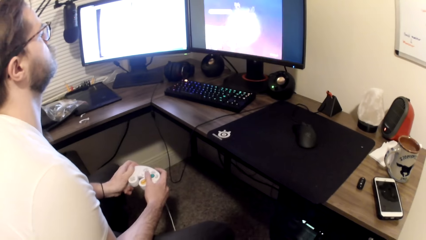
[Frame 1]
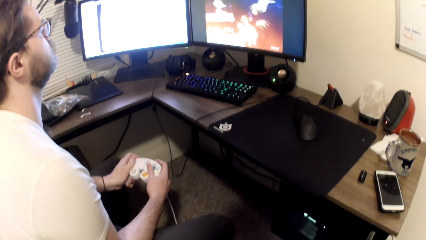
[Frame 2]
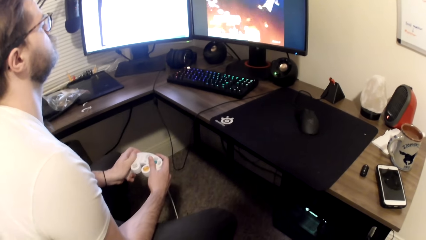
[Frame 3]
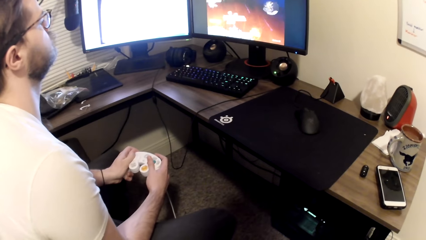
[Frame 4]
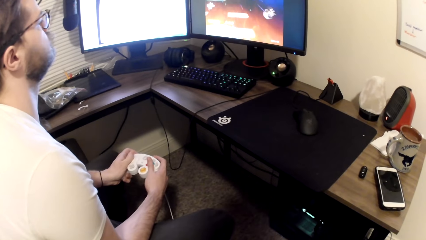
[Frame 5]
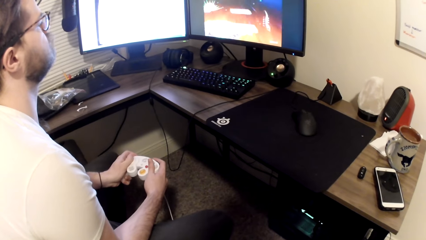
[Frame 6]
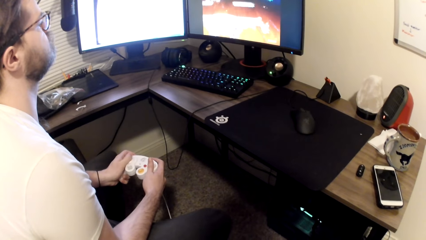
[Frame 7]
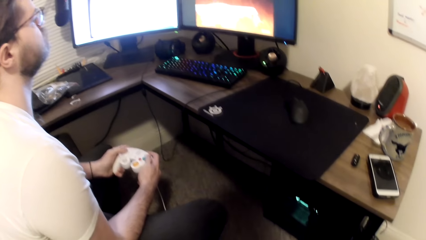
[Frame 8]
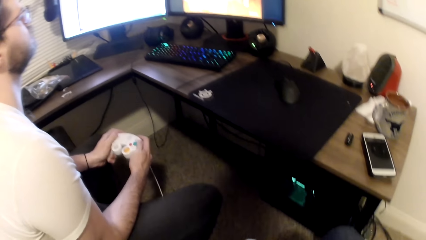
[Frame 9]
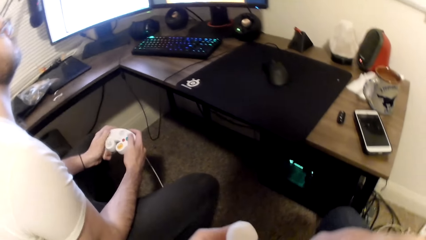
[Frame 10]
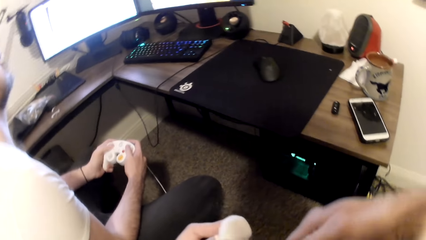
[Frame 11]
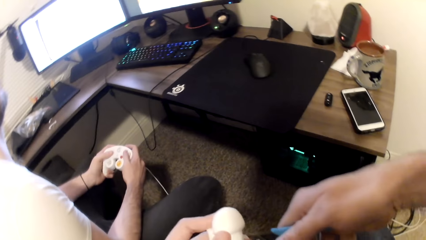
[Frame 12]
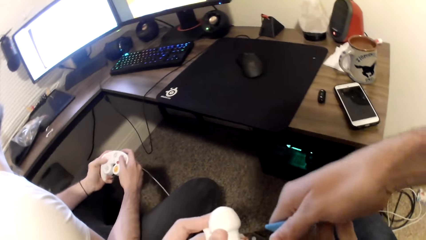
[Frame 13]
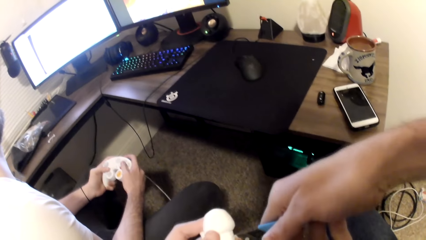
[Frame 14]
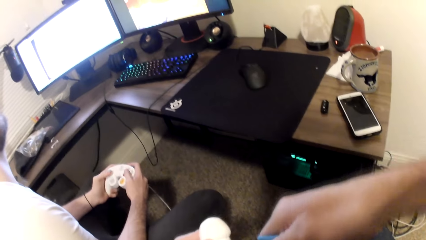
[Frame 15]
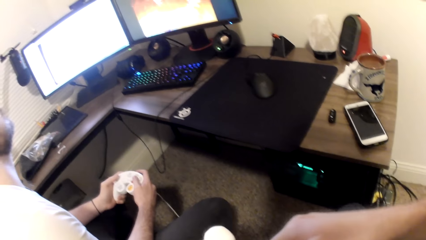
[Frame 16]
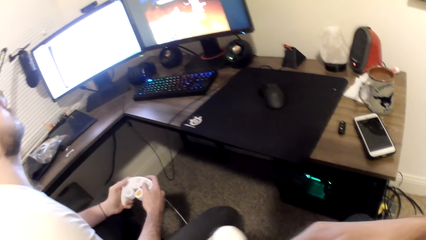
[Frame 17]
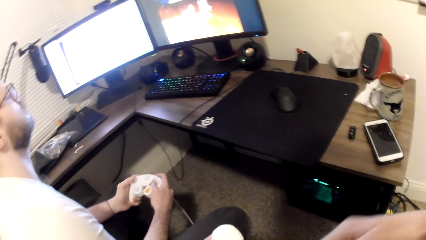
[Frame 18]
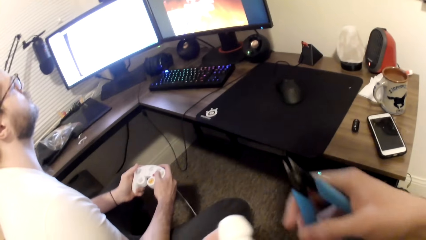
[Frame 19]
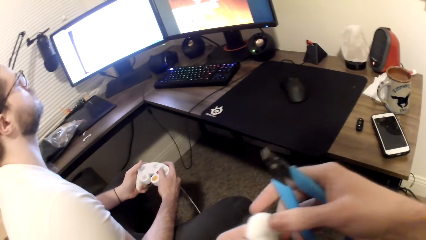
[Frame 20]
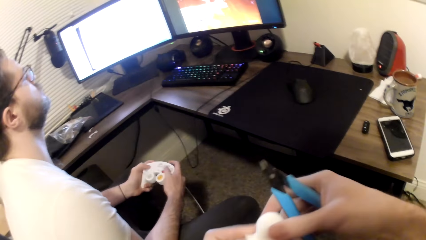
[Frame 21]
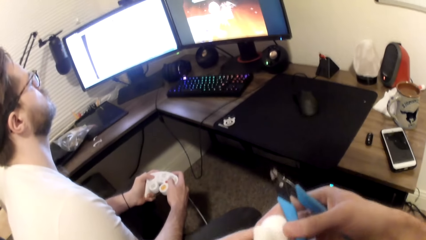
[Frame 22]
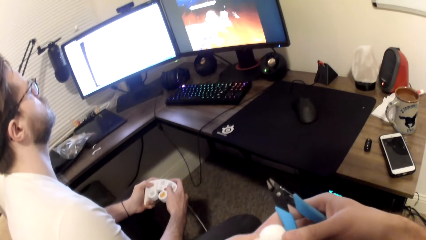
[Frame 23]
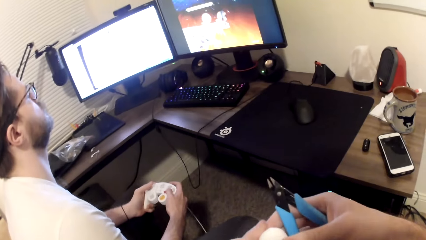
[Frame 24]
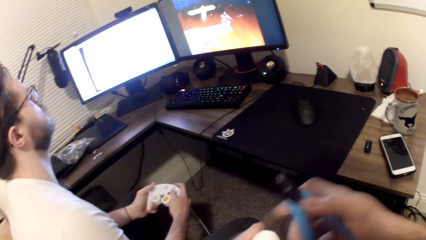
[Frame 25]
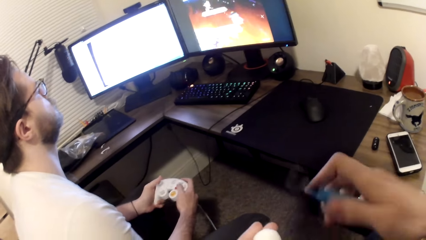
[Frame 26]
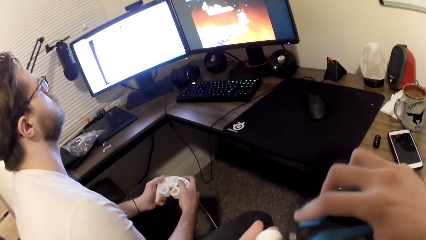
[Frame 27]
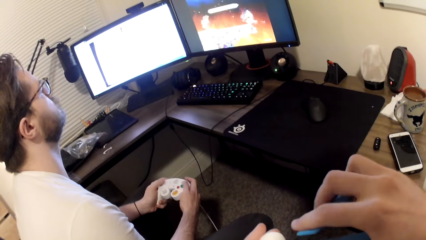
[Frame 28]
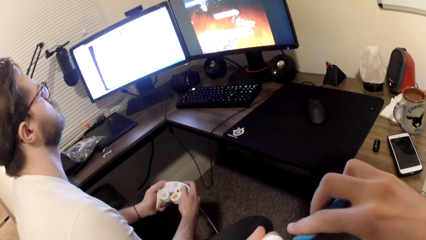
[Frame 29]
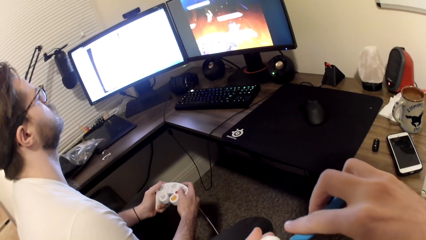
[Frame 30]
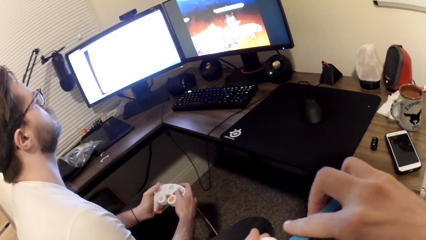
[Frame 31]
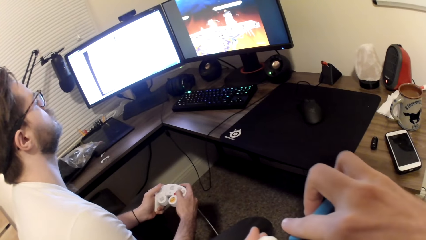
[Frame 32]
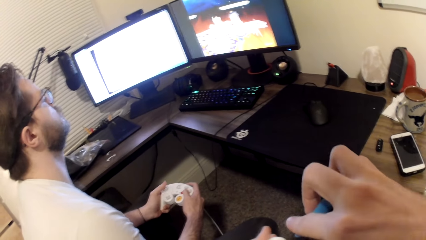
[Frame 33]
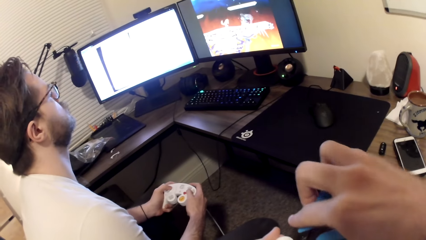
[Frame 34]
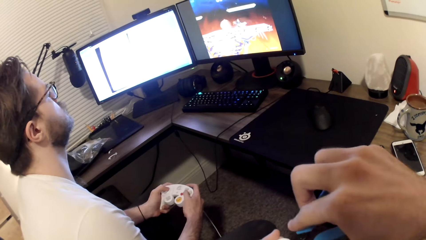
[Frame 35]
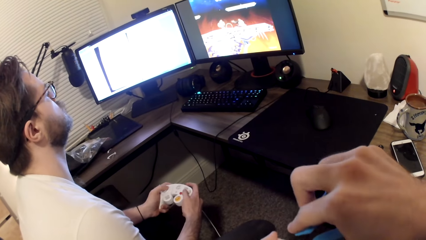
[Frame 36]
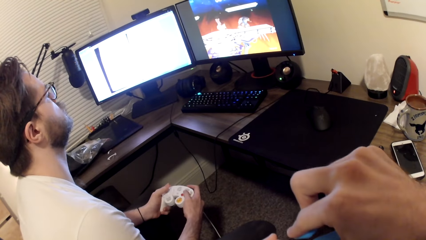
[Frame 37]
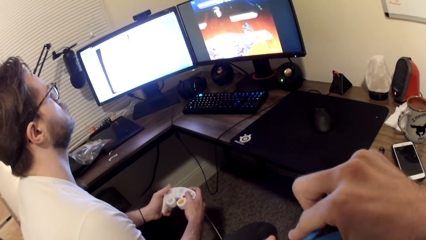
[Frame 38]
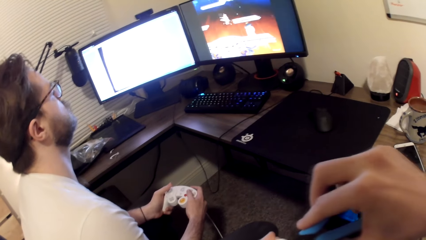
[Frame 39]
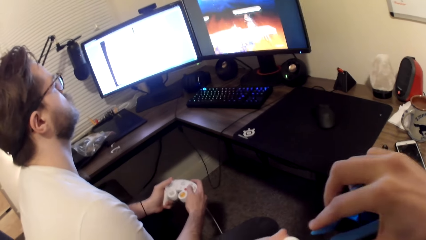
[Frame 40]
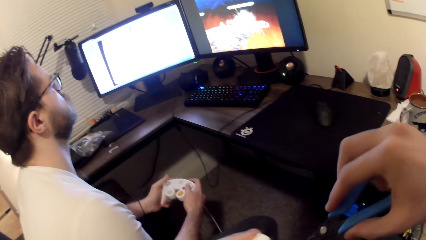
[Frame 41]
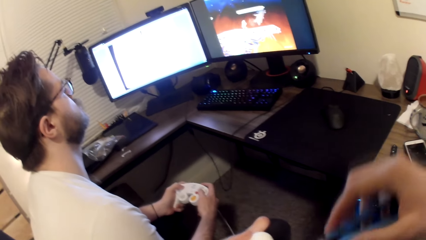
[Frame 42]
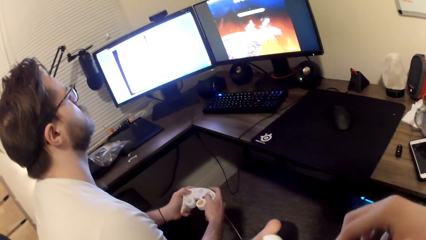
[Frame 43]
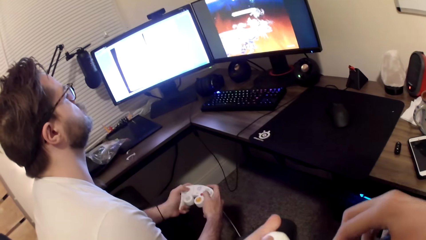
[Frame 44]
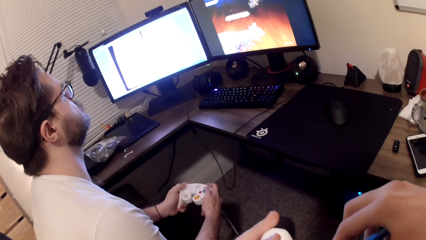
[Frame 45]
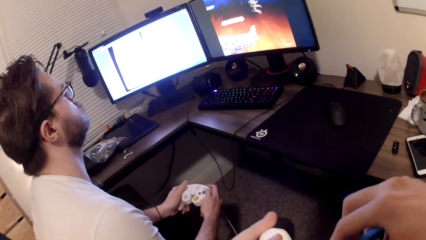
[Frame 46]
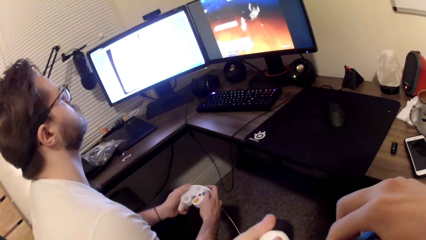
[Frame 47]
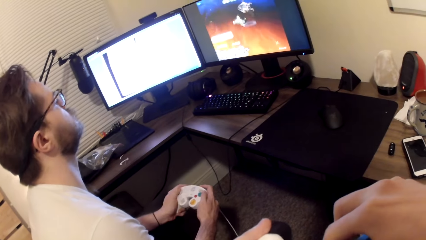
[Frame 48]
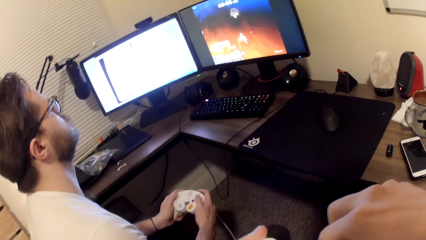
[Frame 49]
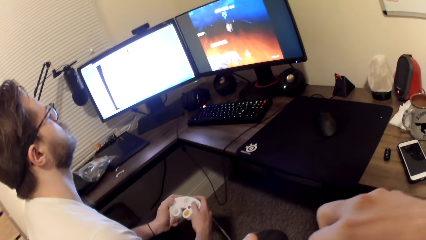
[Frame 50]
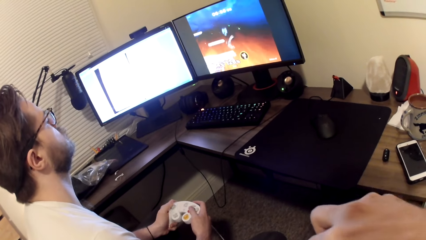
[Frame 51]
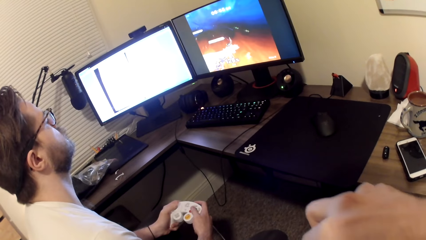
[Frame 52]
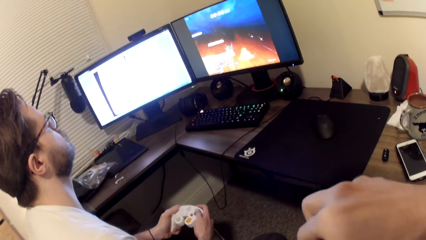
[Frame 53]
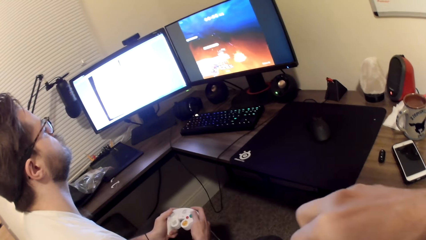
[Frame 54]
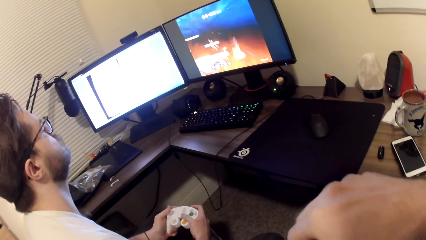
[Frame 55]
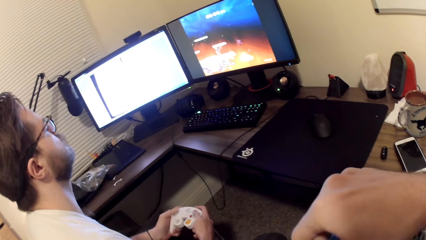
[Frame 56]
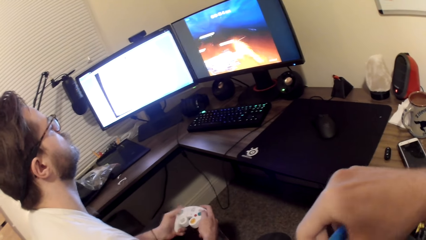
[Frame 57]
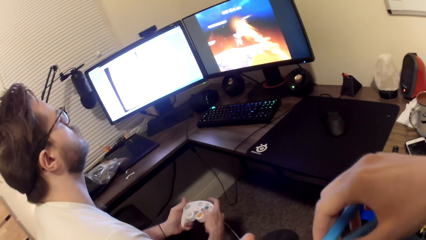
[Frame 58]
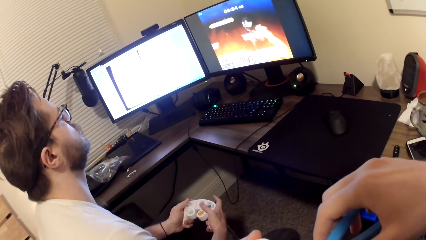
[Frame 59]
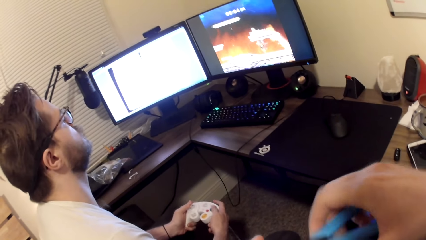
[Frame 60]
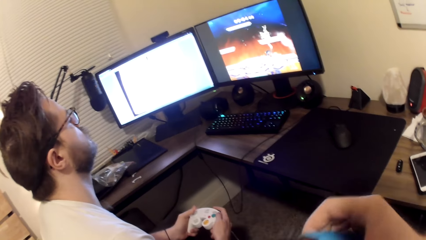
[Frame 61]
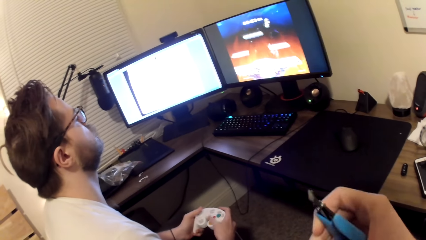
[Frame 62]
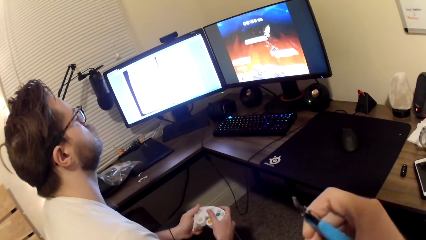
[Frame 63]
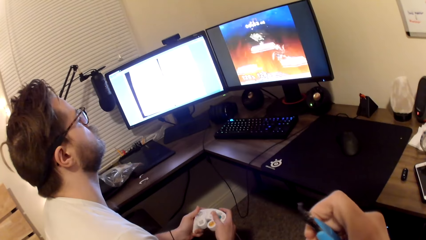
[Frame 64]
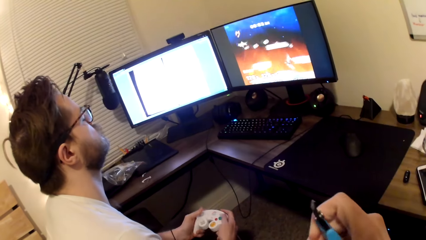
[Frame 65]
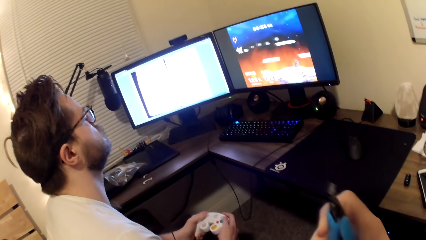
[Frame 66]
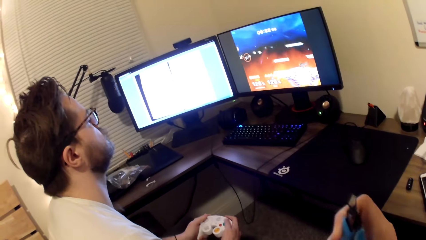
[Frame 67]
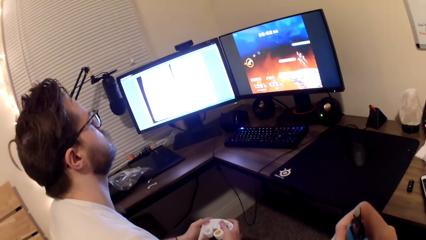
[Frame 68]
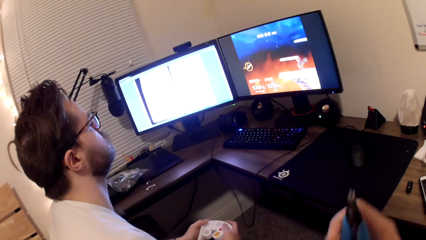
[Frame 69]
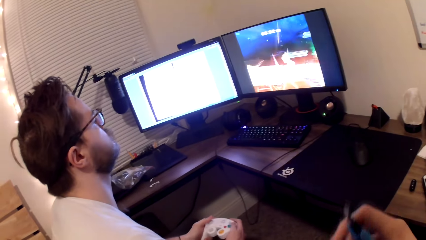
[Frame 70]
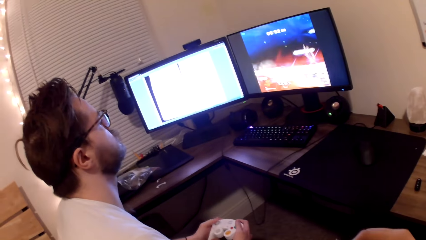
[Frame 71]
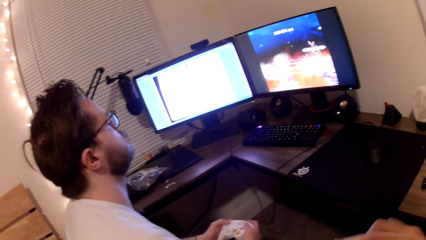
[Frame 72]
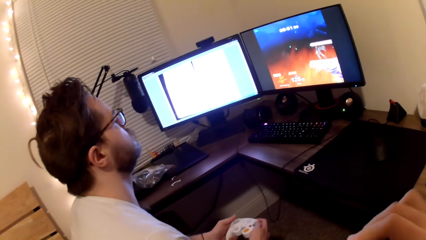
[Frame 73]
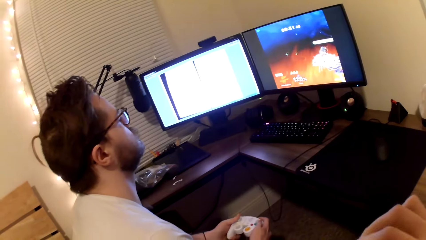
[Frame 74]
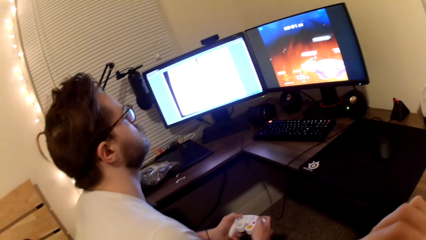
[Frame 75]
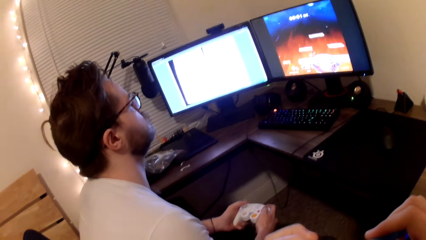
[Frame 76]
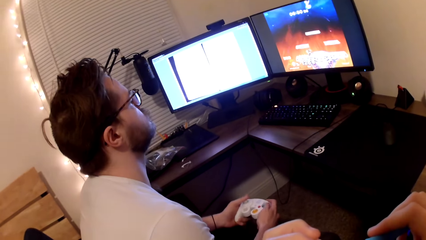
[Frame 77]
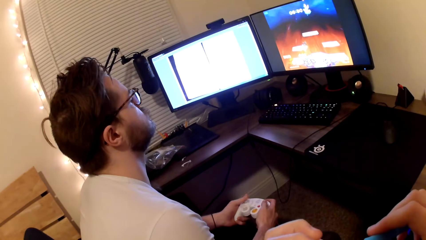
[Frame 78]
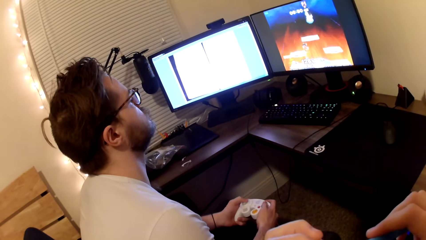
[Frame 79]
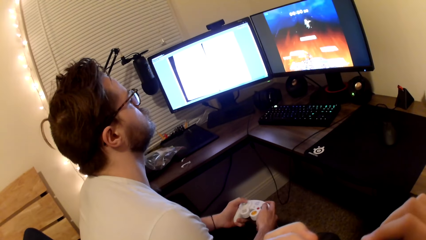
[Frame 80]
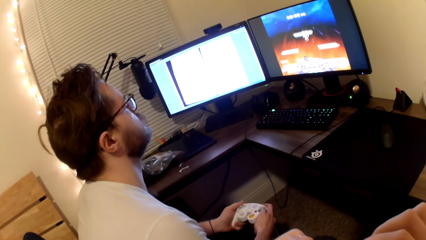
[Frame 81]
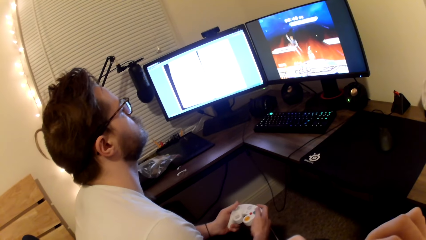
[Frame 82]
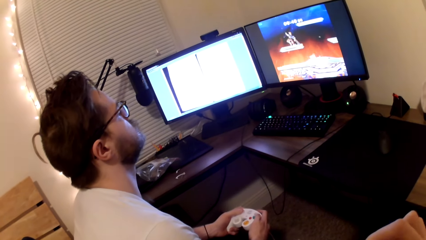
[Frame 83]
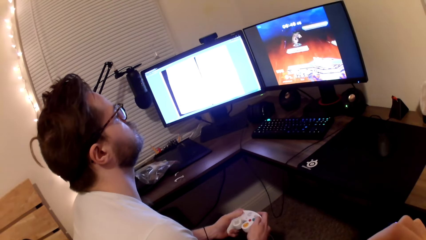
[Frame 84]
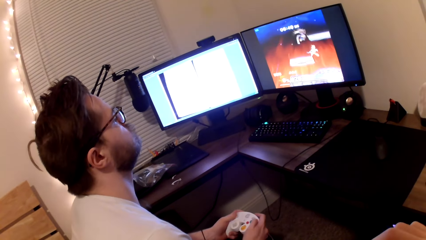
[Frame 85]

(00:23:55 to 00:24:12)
The camera wearer sculpts Styrofoam in his left hand with a plier in his right hand. He cuts the plastic with a cutter. He holds the plastic. He cuts the plastic with the cutter. He holds the plastic. He cuts the plastic with the cutter.
